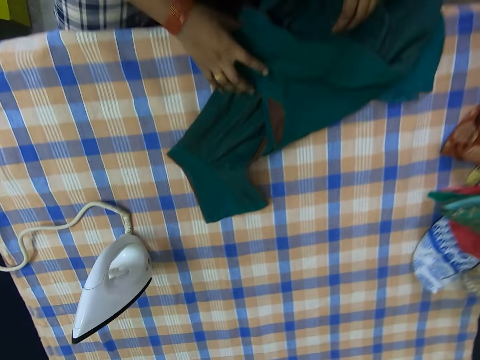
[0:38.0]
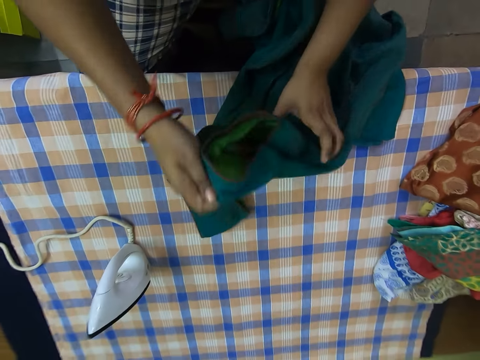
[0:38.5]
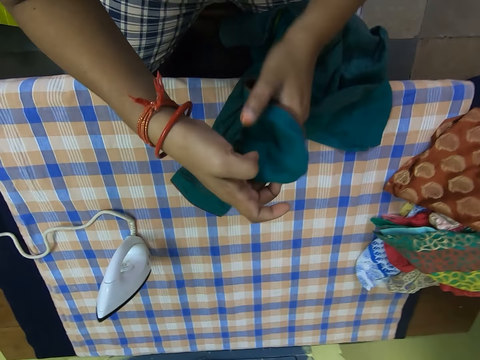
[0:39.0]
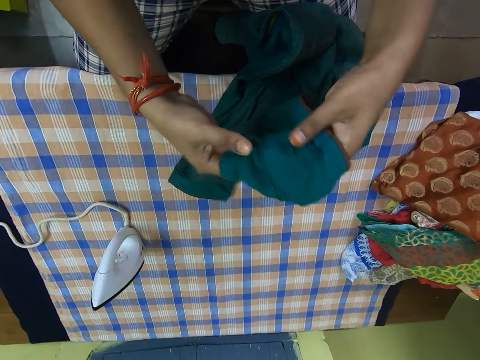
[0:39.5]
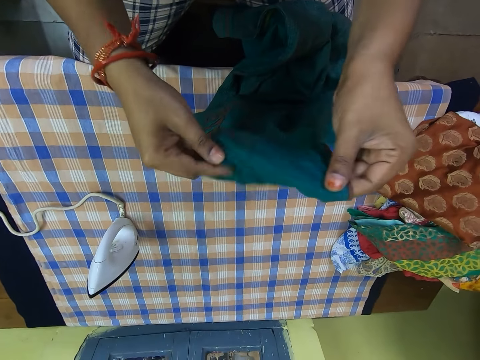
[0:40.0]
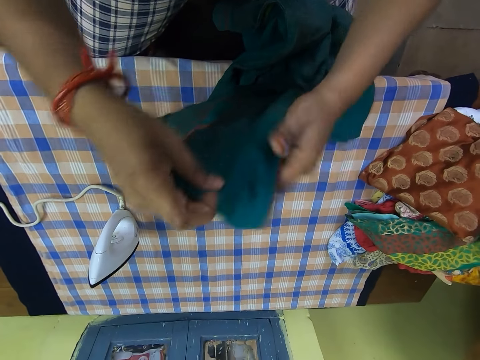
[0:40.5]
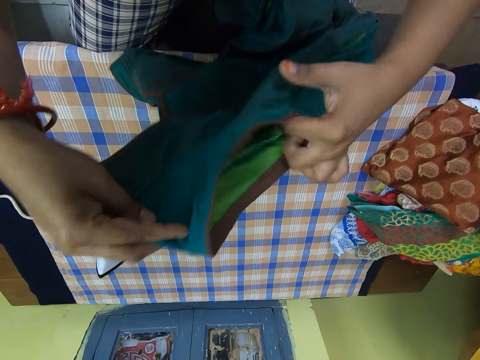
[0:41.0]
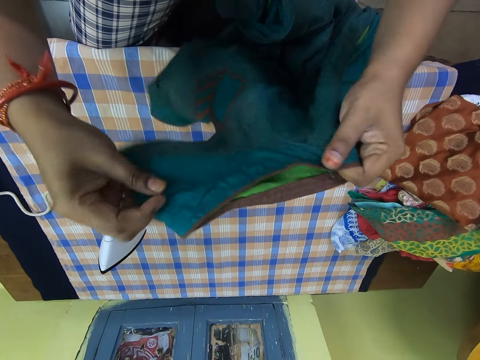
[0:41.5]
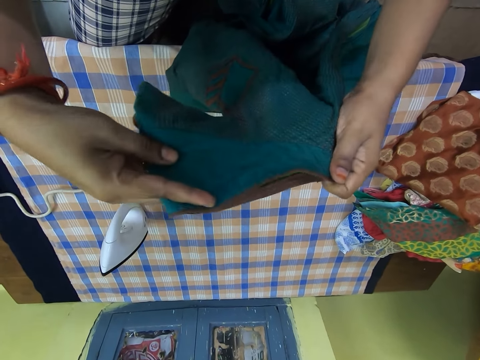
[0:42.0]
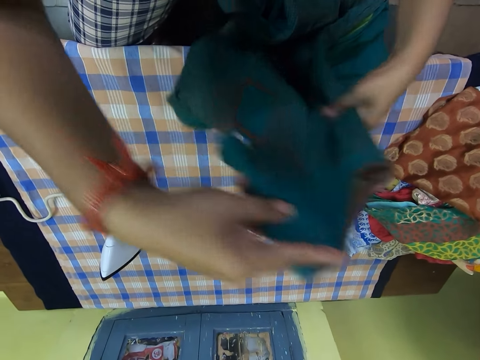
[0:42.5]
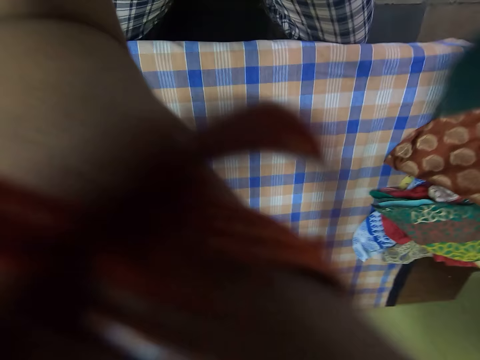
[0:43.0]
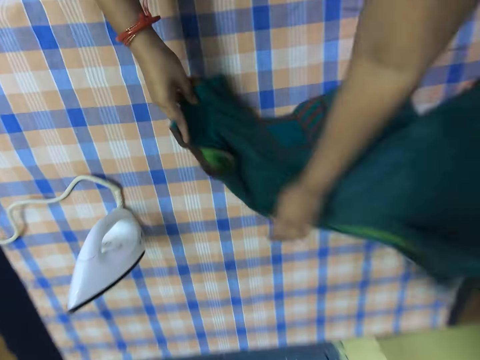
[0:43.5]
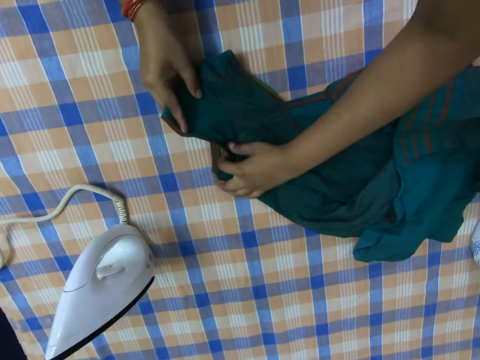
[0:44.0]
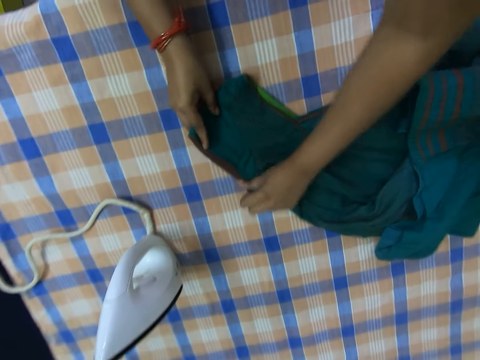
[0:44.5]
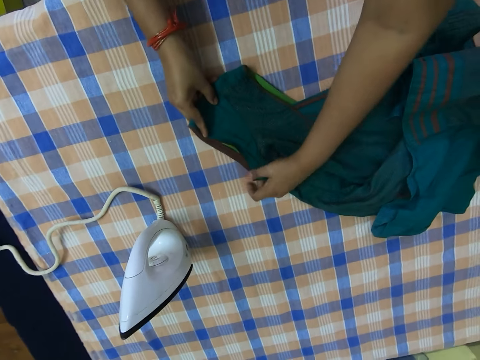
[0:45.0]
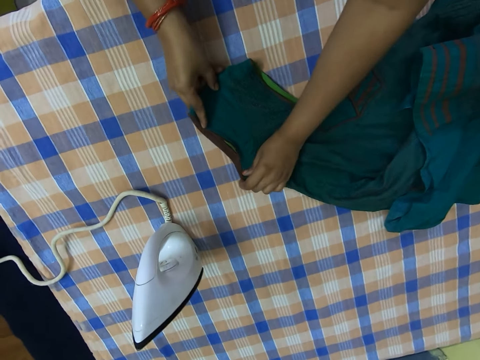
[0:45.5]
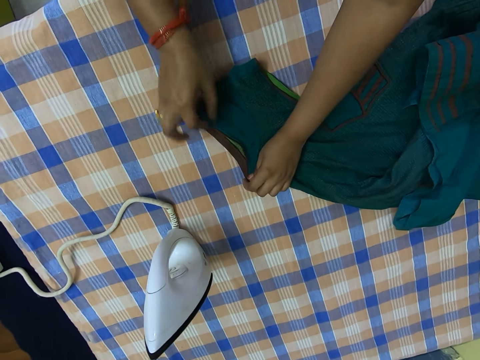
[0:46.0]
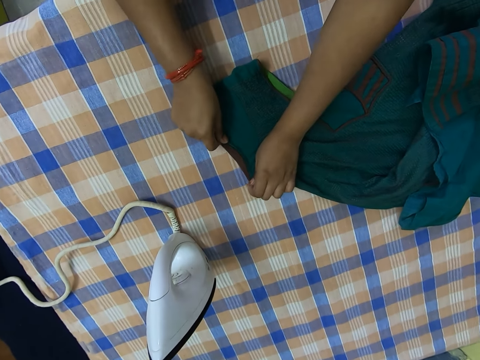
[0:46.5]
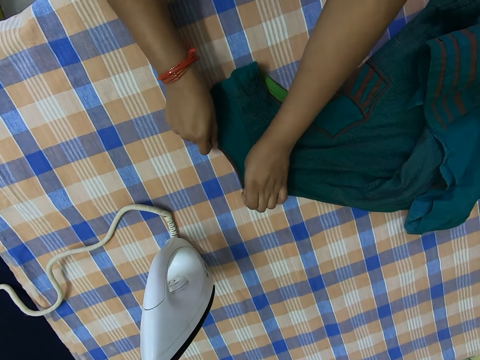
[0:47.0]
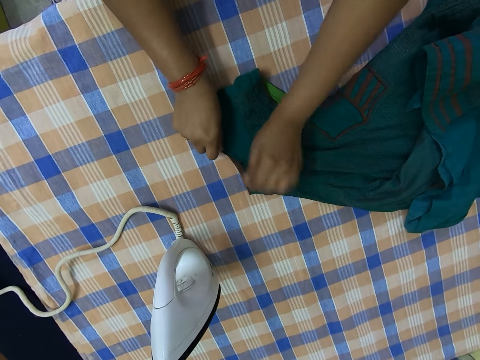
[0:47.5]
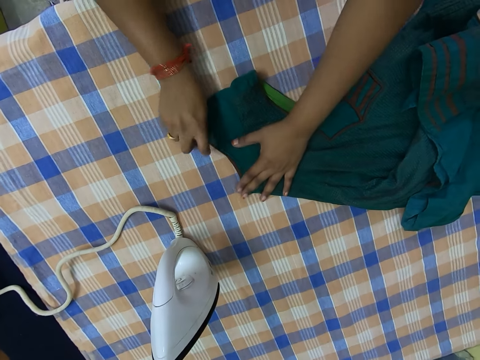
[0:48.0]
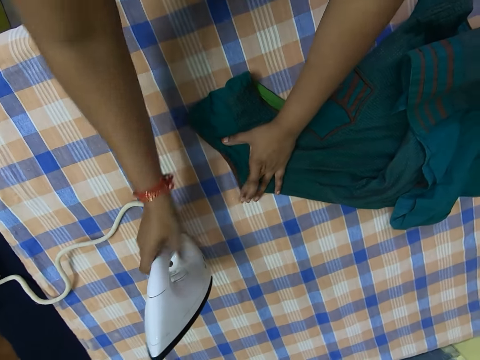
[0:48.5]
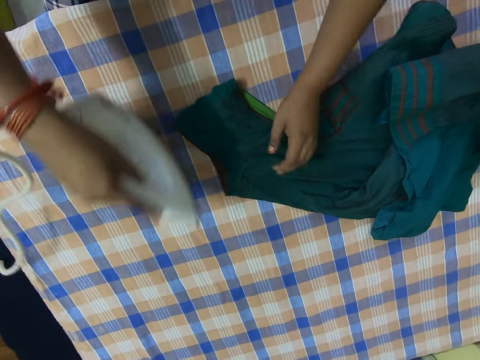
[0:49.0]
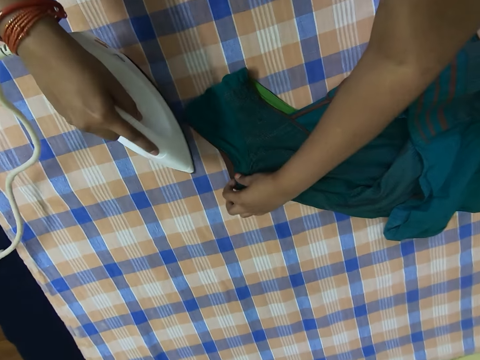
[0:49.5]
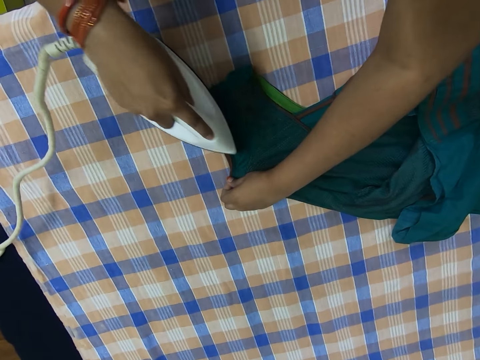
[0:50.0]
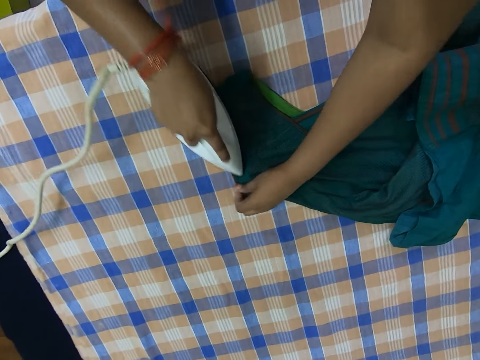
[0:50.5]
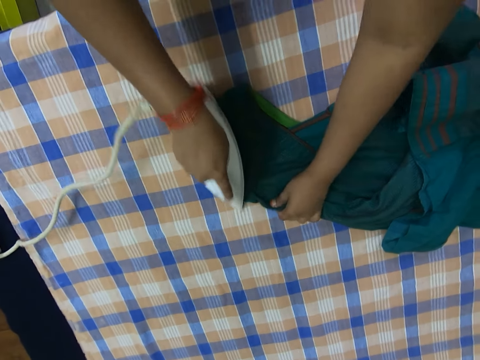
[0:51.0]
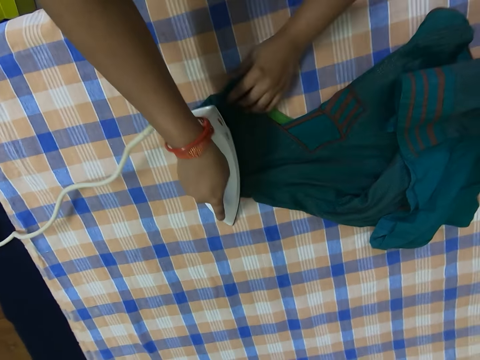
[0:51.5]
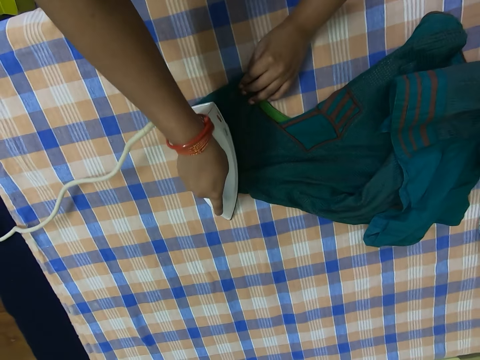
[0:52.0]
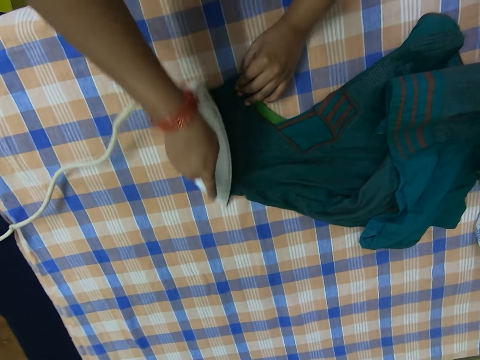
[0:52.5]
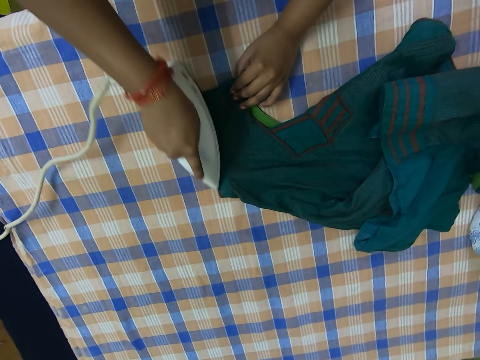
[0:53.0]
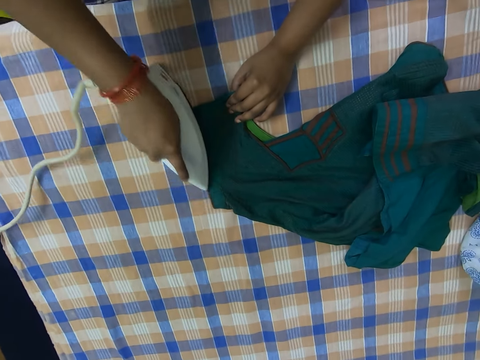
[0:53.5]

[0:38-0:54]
The camera wearer turns the t-shirt with her hands. She picks up the iron box from the ironing board. She irons the t-shirt with her right hand.

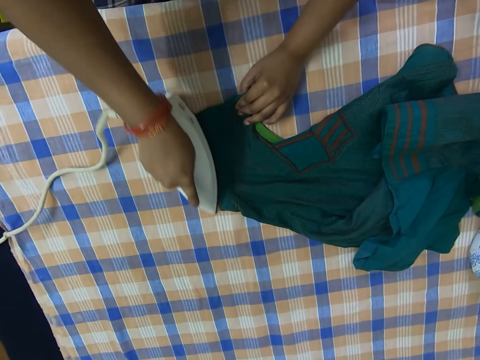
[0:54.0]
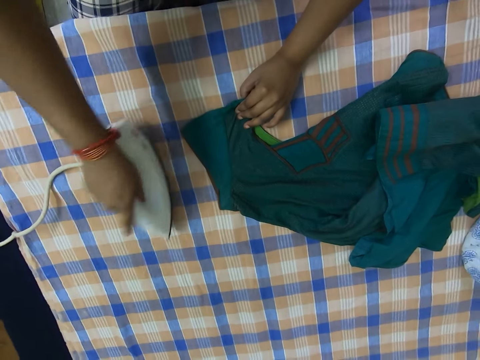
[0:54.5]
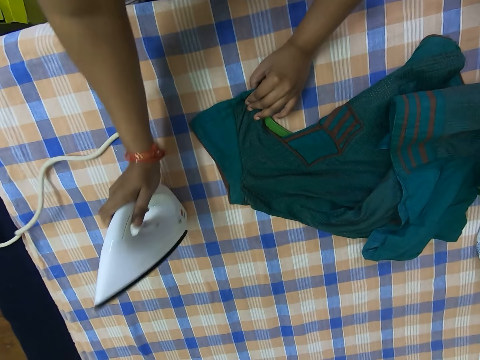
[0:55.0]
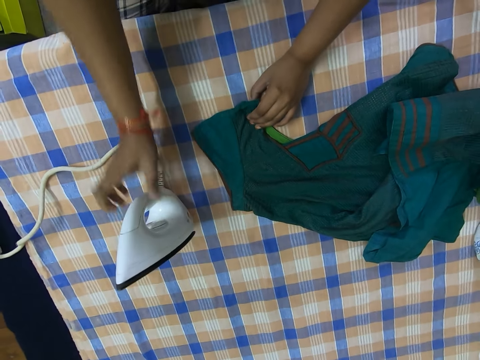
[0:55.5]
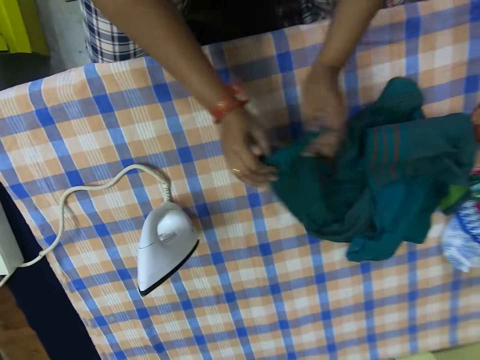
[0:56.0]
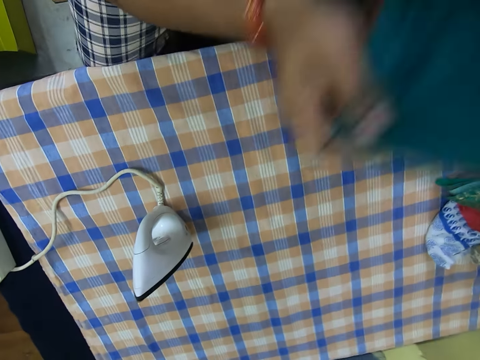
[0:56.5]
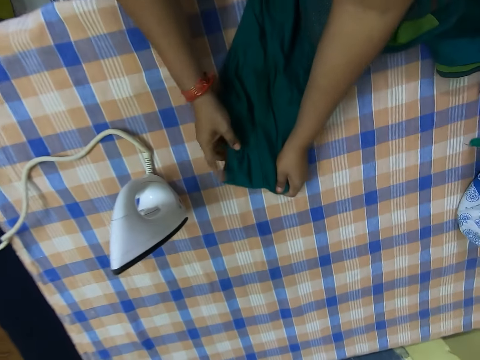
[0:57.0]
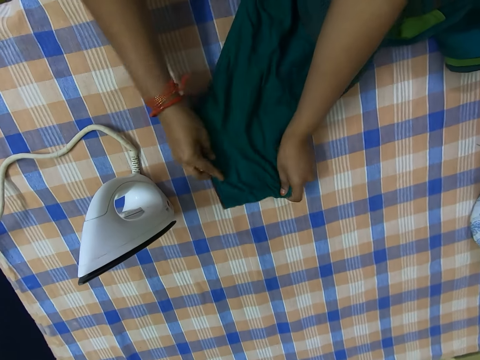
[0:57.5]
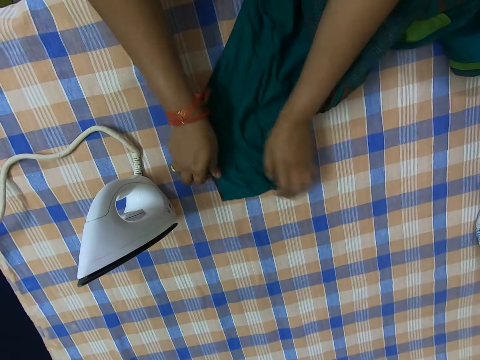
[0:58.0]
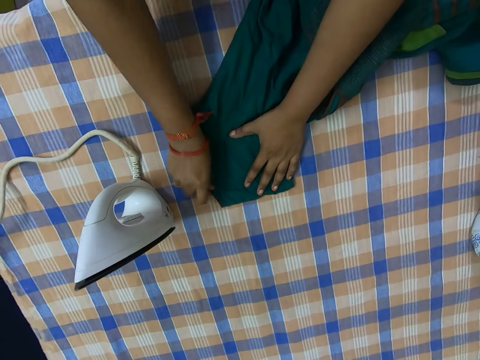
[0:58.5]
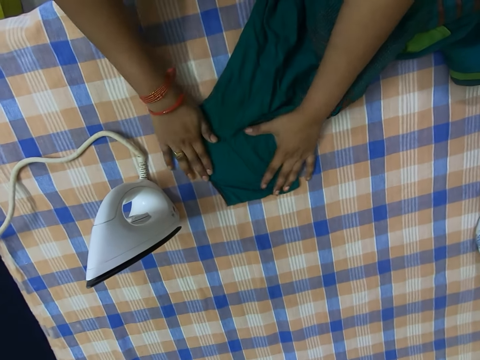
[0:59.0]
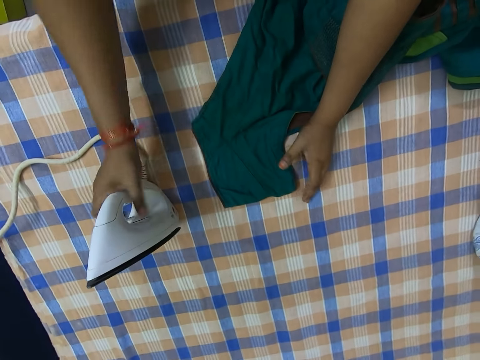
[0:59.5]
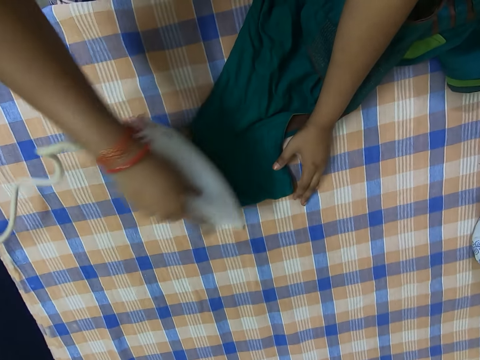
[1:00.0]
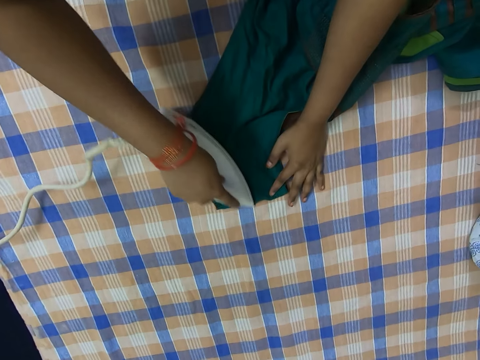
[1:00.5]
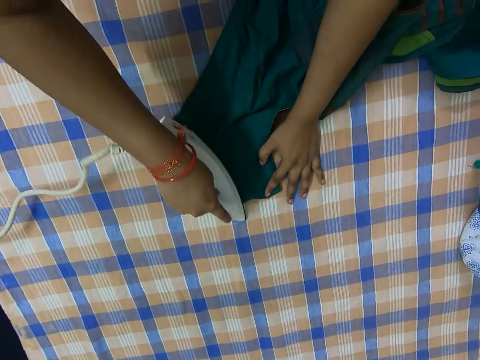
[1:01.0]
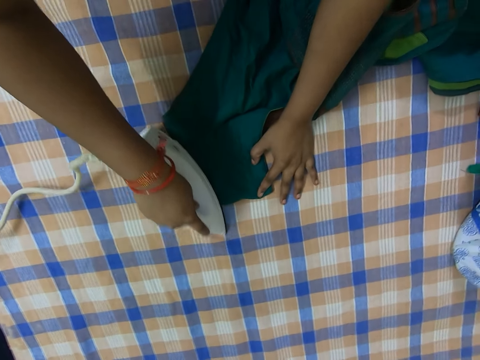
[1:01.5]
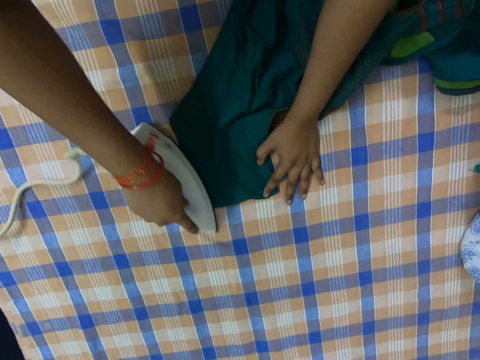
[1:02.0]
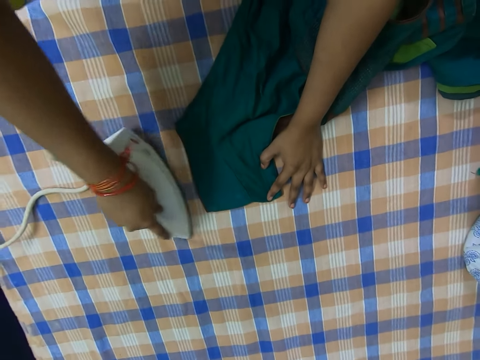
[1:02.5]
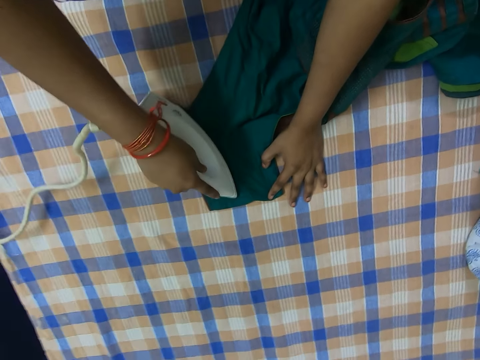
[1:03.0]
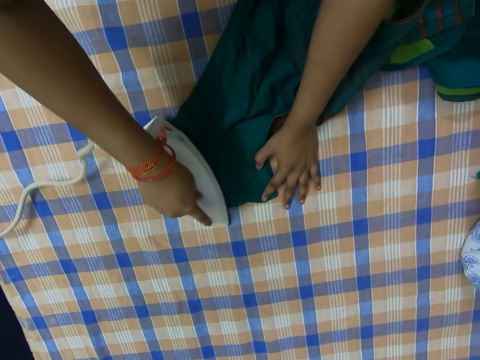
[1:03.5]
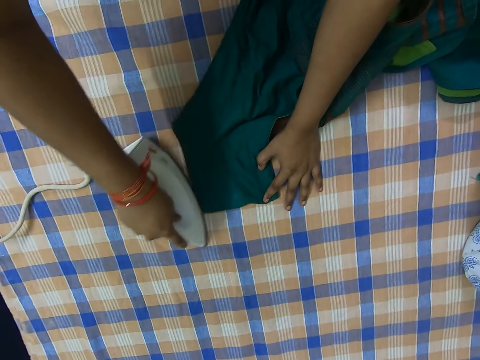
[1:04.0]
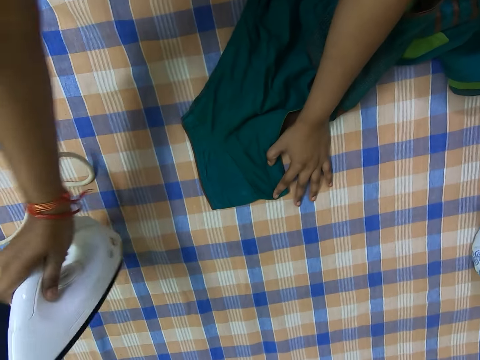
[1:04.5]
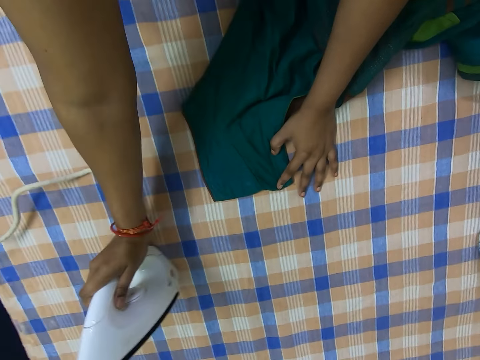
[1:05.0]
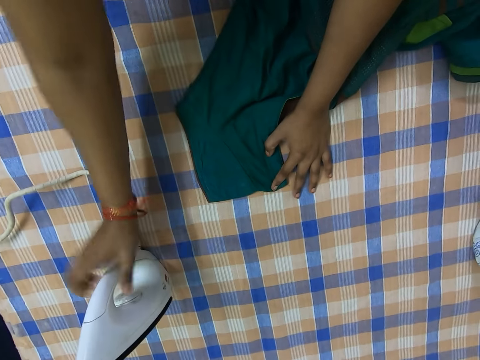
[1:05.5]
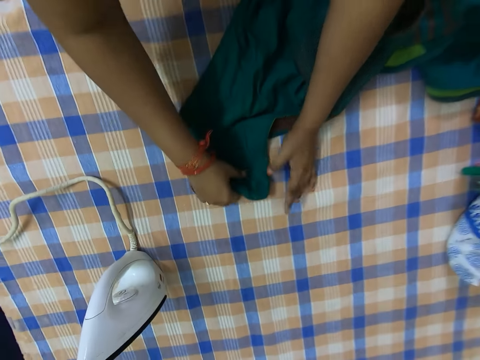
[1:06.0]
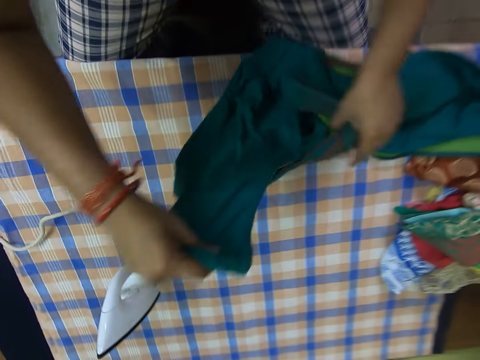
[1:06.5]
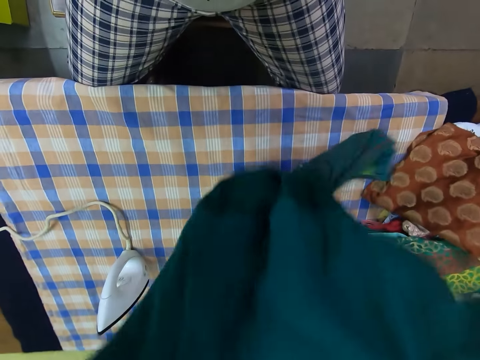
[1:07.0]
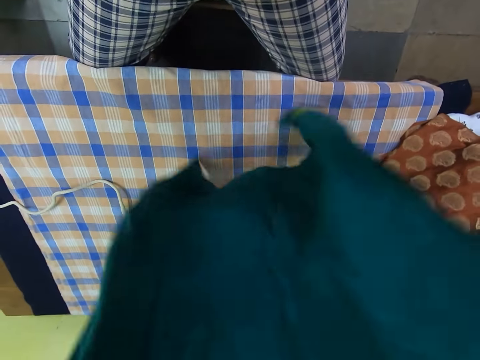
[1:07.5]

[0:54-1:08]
The camera wearer puts the iron box on the ironing board. She adjusts the t-shirt on the ironing board. She picks up the iron box from the ironing board. She irons the t-shirt on the ironing board. She puts the iron box on the ironing board. She turns the t-shirt with her hands.
